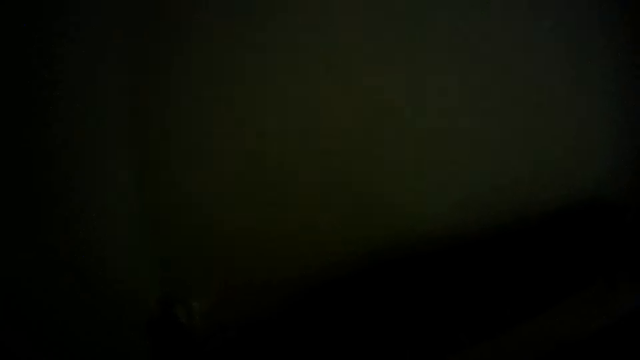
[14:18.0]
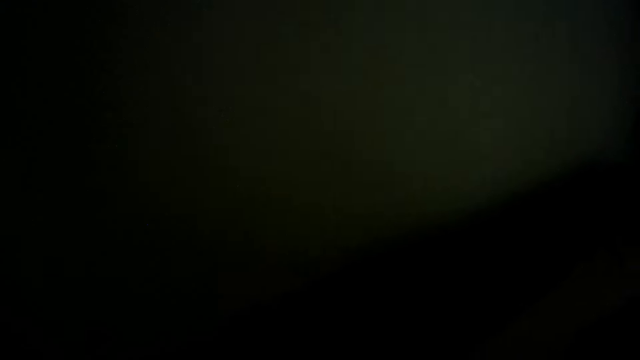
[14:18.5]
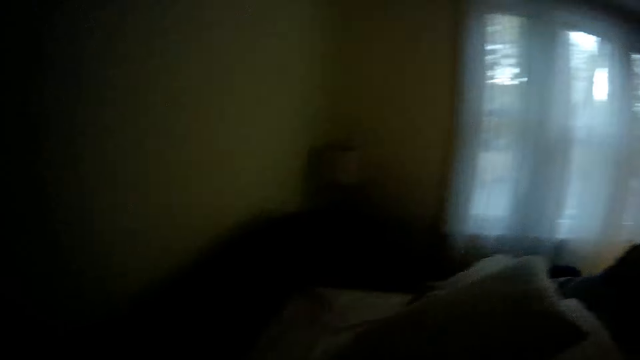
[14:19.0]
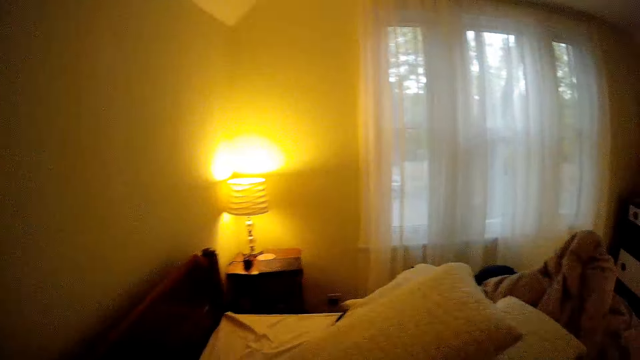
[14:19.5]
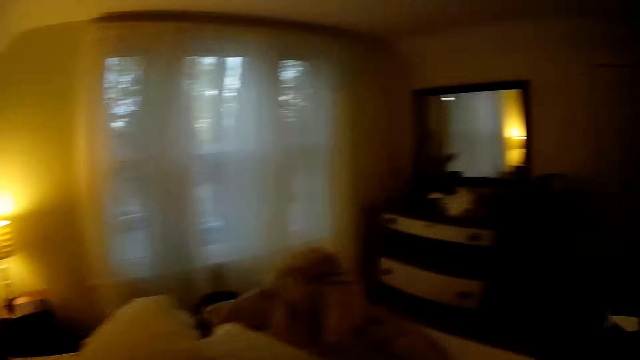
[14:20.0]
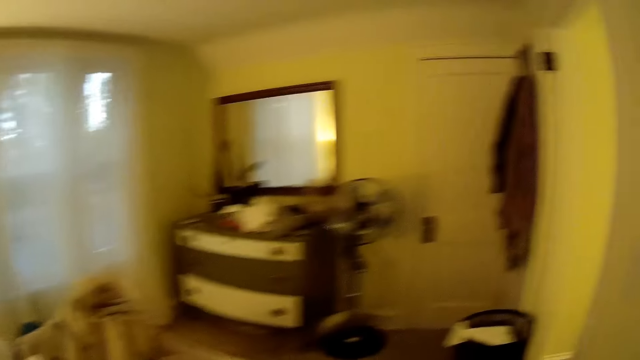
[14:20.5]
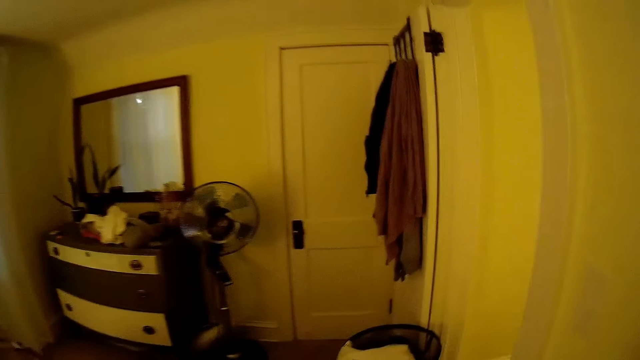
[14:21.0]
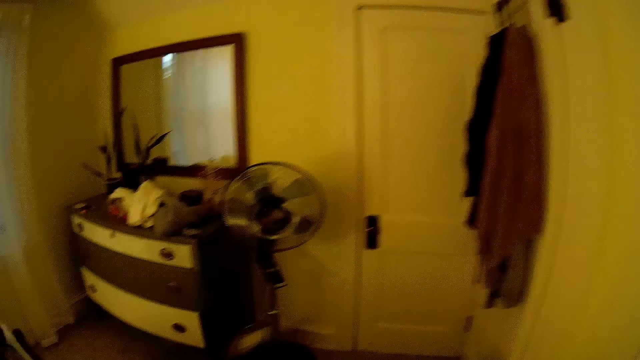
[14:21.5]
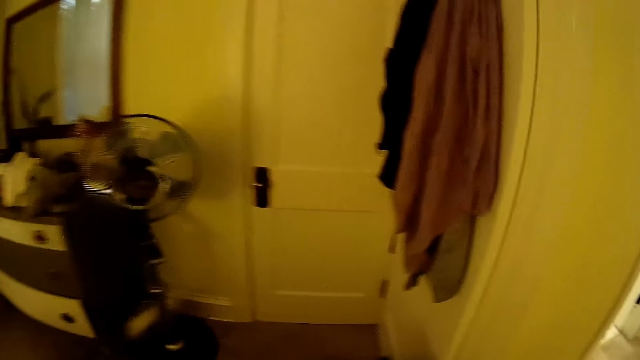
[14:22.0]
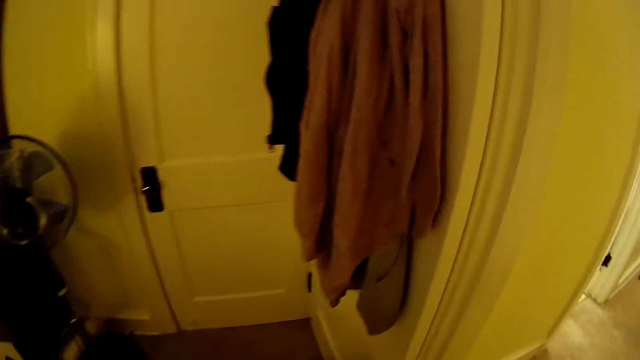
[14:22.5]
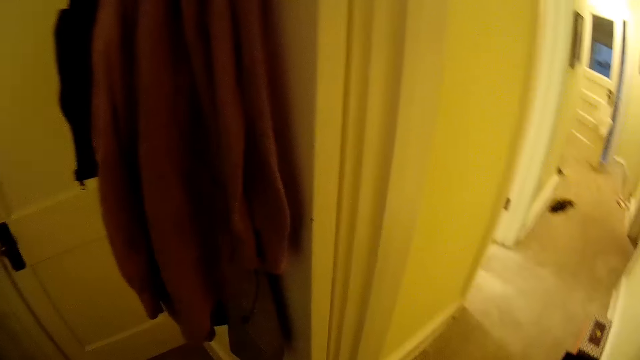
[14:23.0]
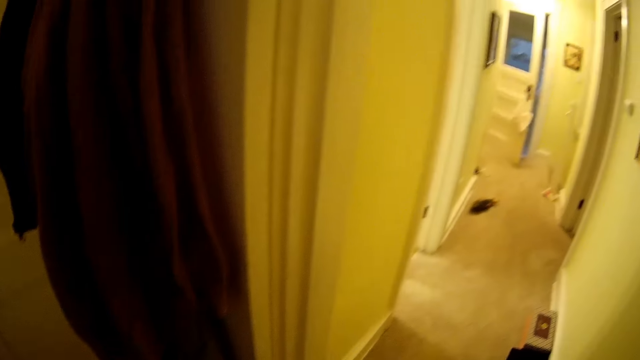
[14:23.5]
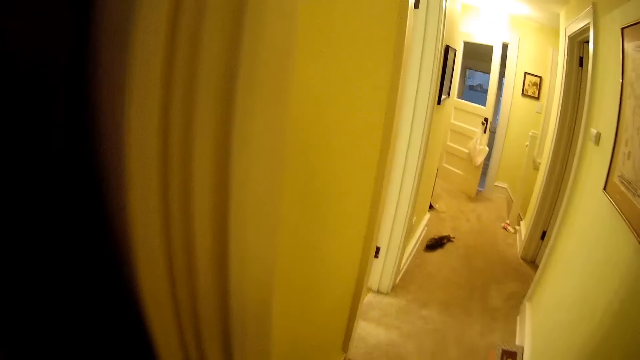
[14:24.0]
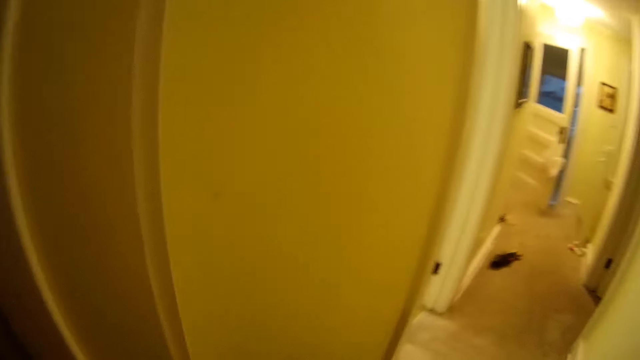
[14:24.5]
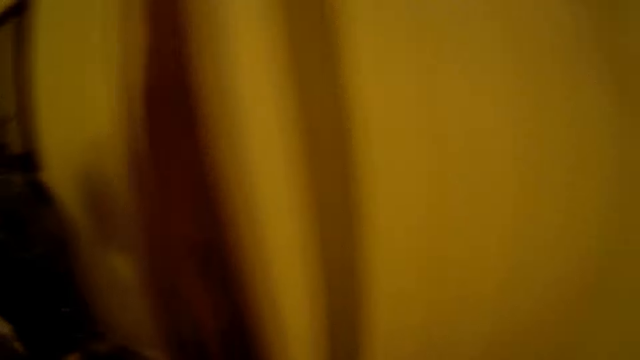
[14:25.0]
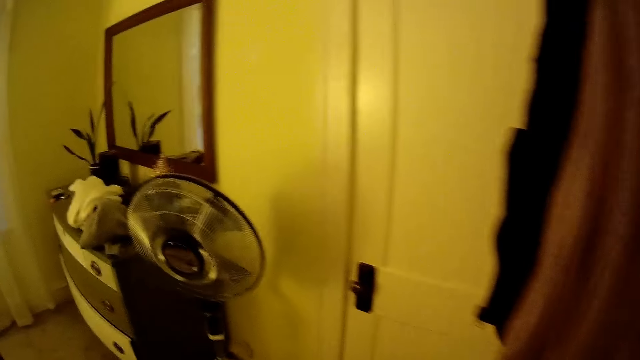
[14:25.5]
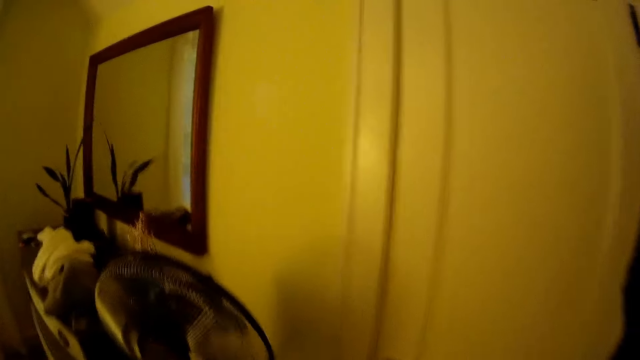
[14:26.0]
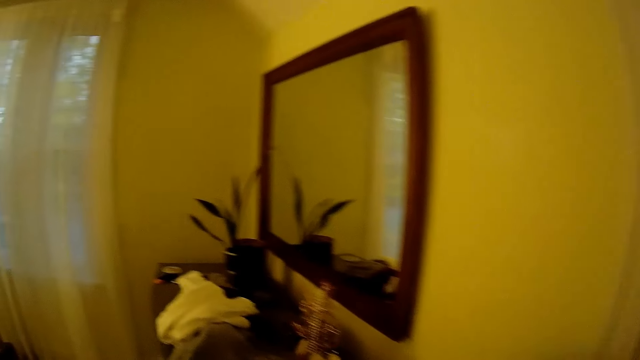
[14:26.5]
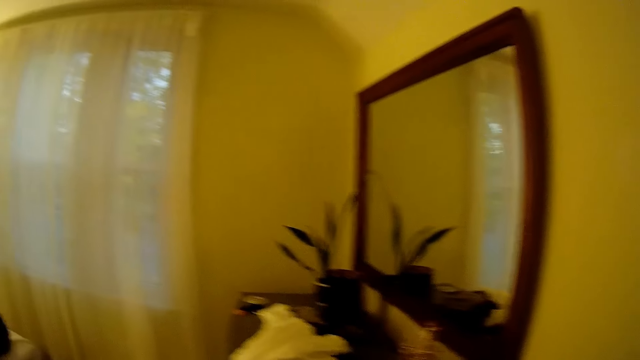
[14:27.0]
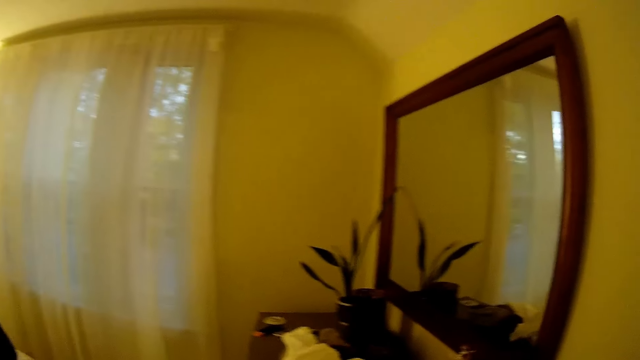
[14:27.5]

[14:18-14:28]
The camera wearer looks around and walks across the house.

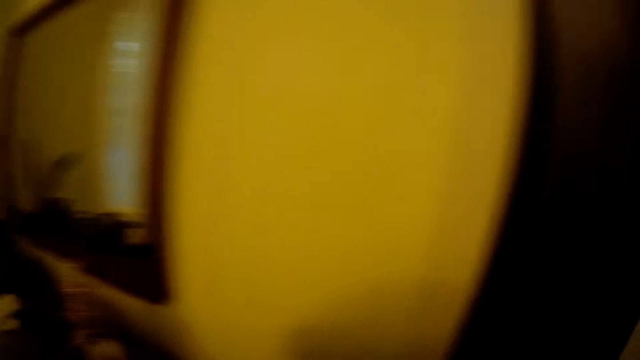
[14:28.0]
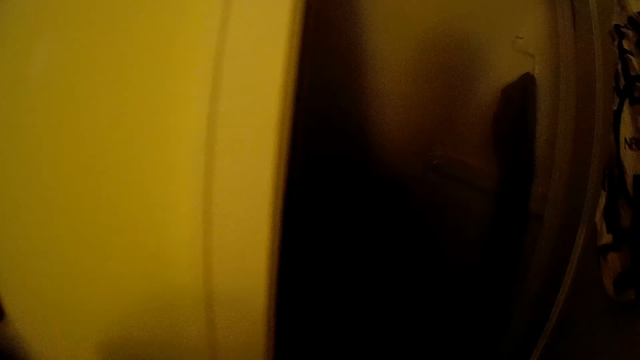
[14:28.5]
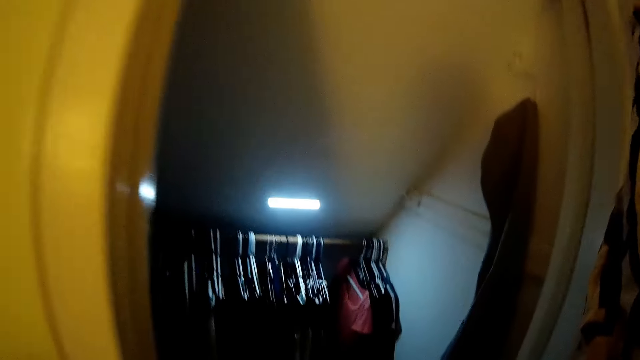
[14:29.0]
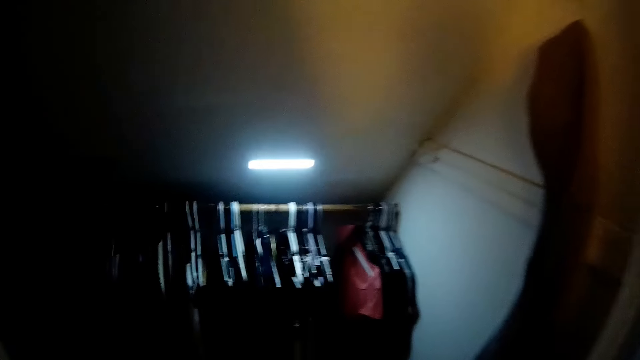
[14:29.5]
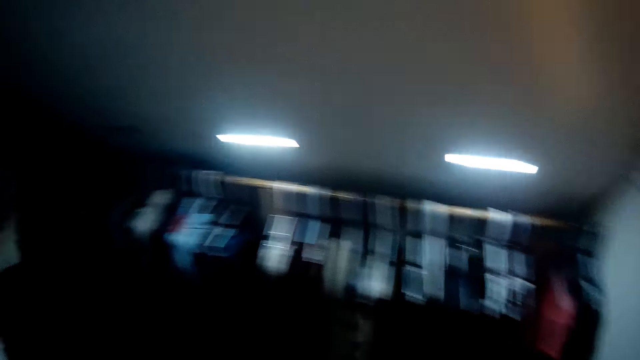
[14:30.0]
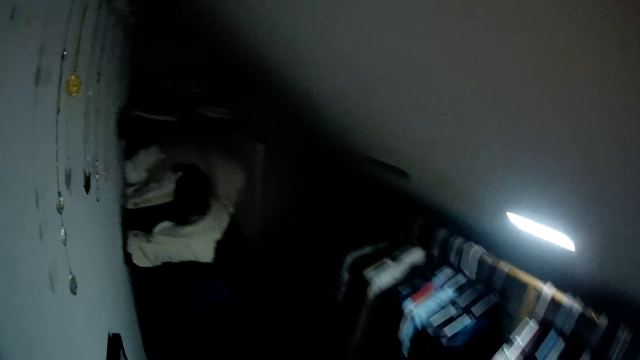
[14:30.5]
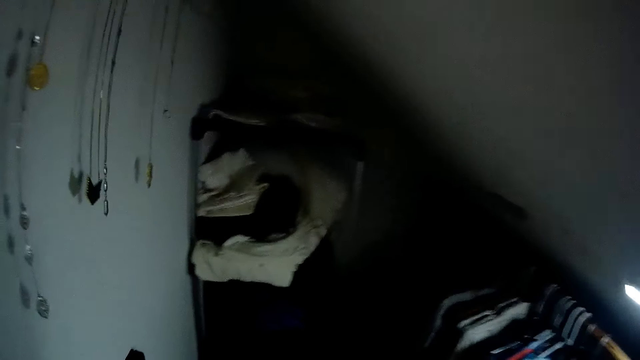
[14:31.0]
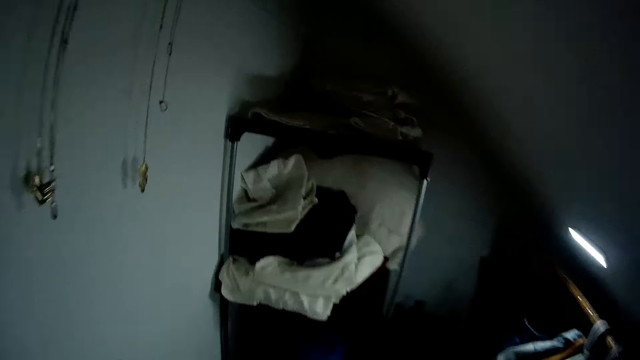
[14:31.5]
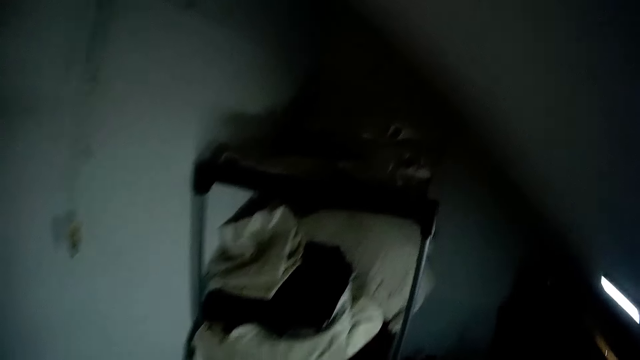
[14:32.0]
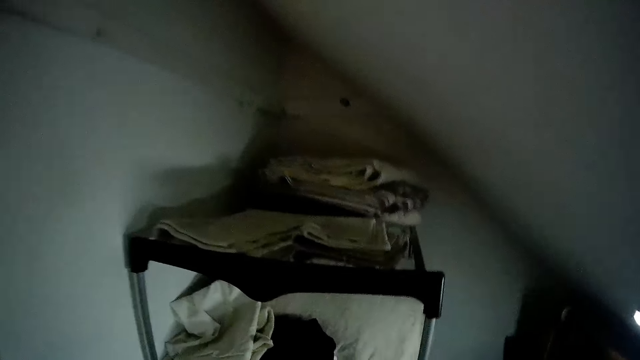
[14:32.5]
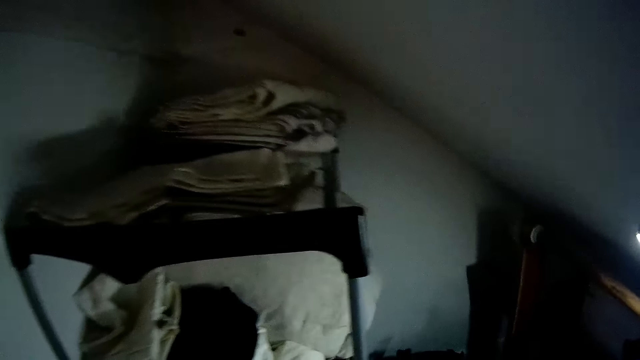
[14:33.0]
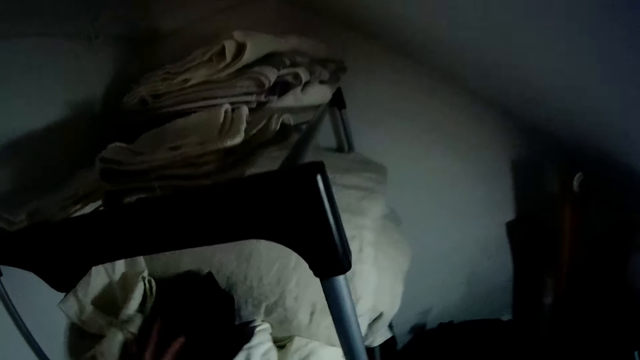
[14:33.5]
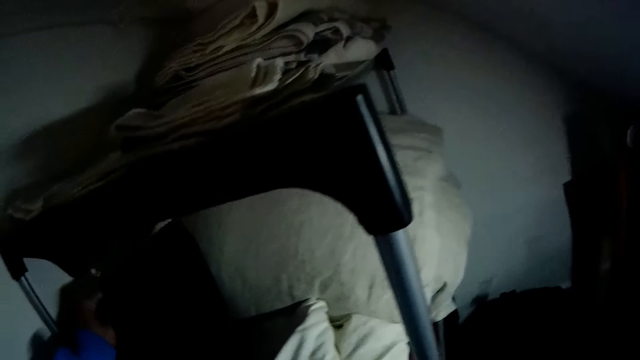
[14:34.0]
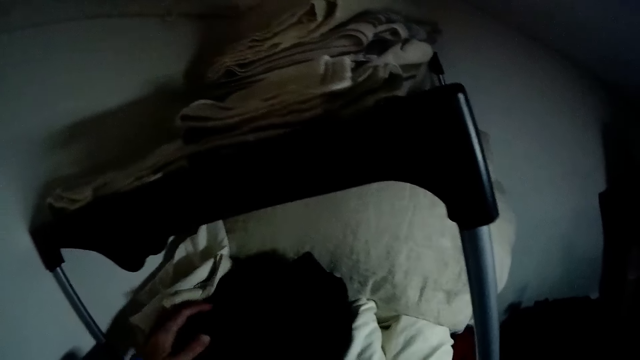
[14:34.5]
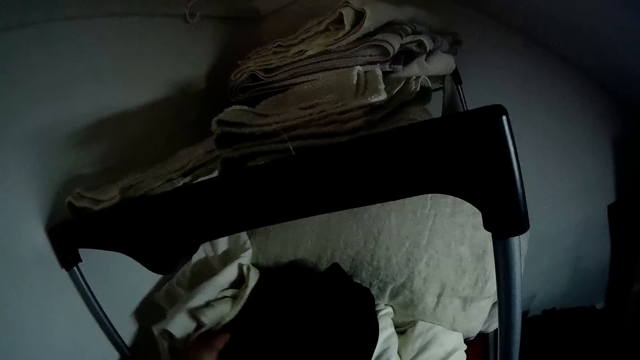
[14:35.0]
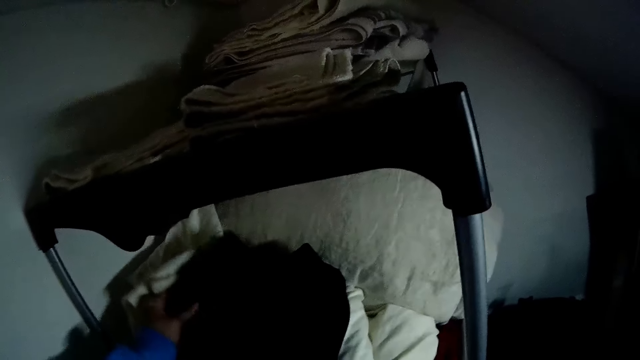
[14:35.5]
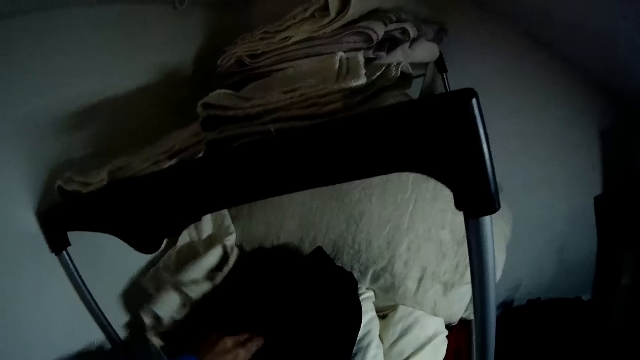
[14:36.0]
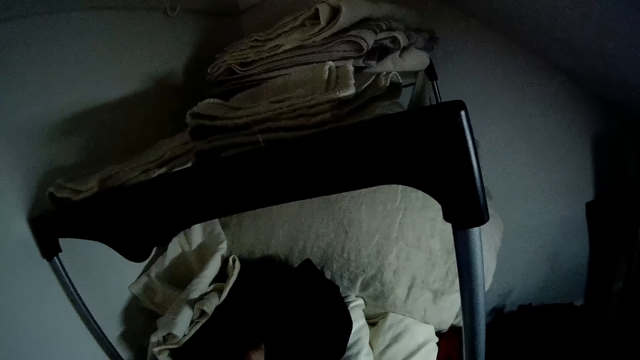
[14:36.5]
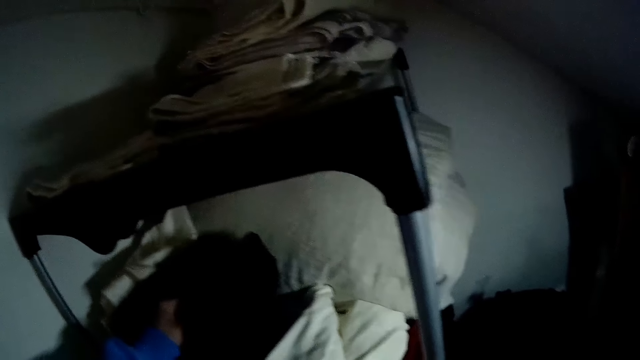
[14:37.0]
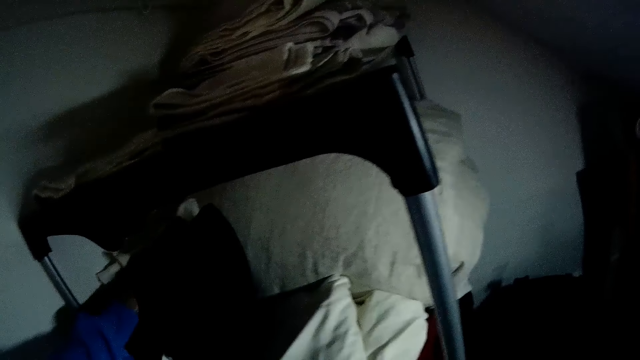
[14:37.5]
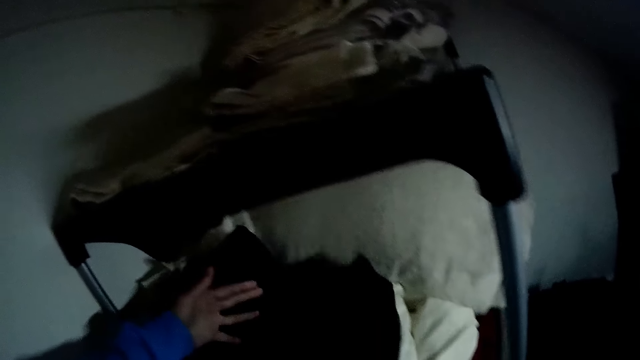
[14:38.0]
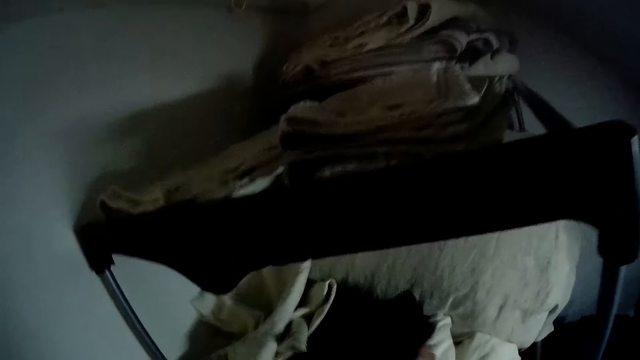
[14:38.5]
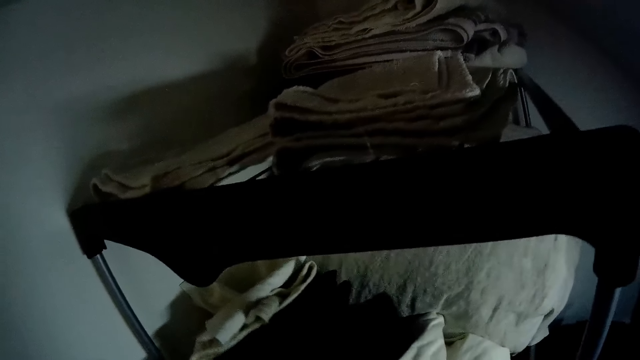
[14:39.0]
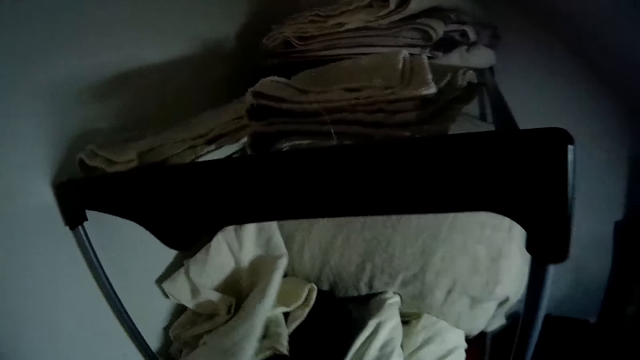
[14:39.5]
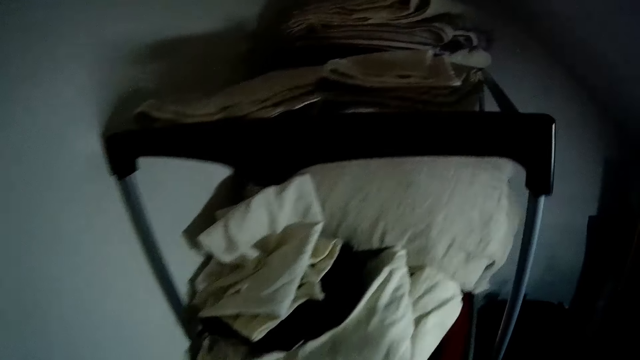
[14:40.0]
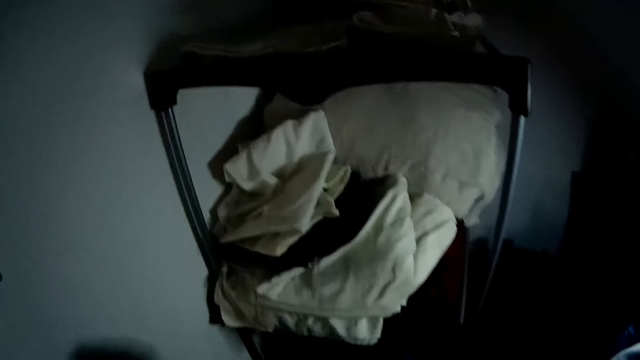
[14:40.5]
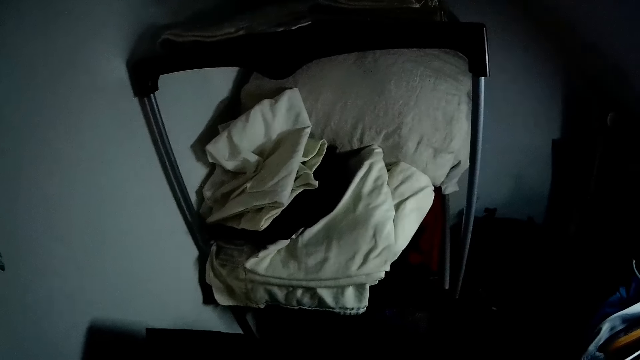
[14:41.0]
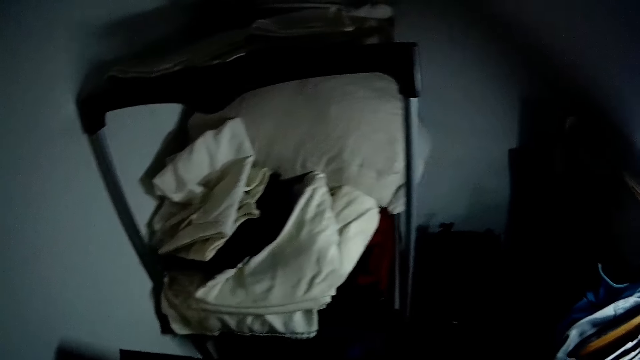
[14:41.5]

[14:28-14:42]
The camera wearer walks into a closet. She picks up a cloth on a rack or shelf with her left hand. She removes a bed sheet from the shelf.
